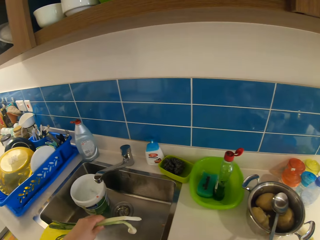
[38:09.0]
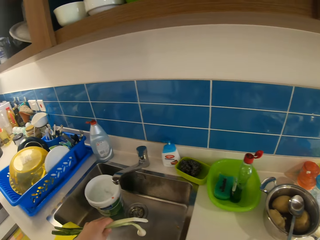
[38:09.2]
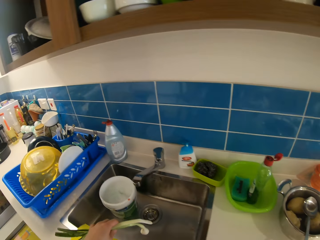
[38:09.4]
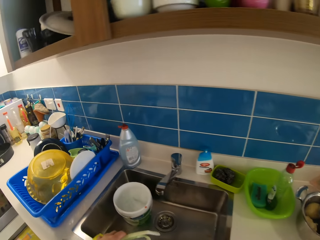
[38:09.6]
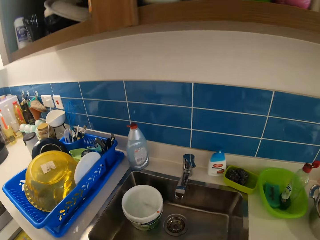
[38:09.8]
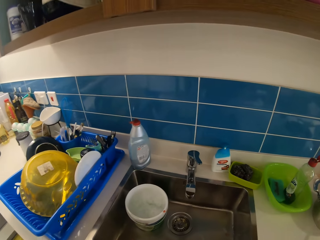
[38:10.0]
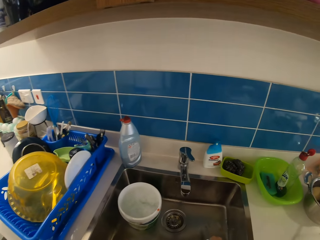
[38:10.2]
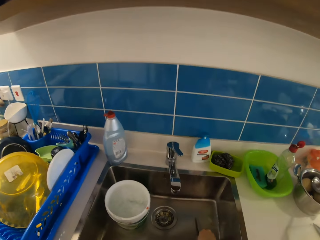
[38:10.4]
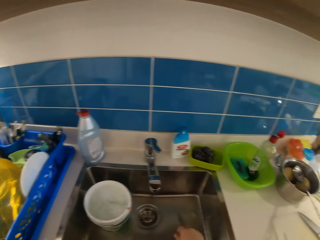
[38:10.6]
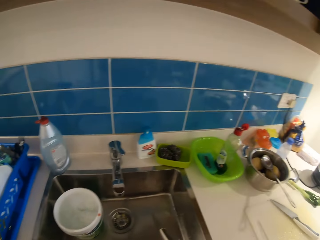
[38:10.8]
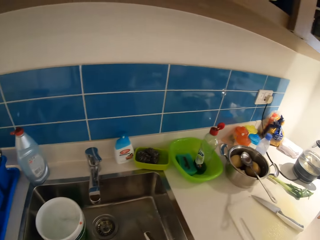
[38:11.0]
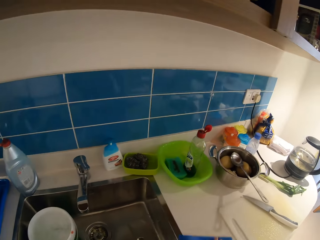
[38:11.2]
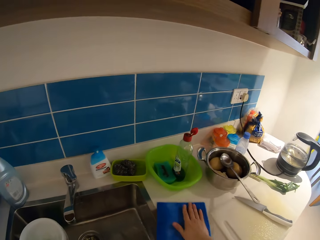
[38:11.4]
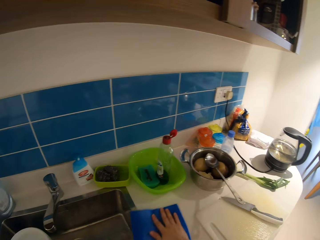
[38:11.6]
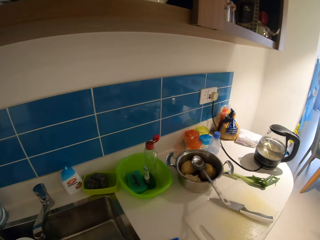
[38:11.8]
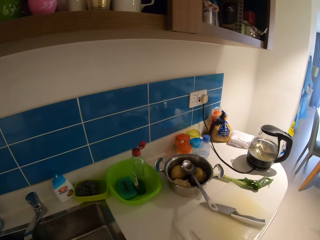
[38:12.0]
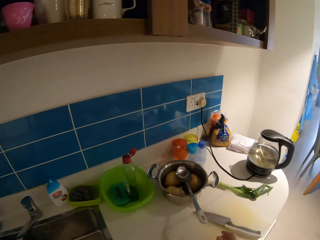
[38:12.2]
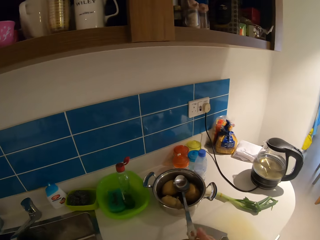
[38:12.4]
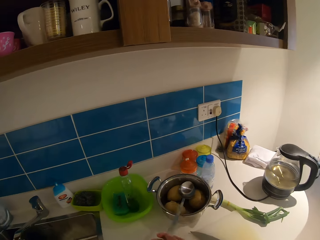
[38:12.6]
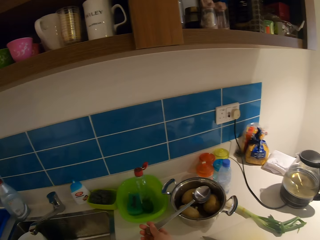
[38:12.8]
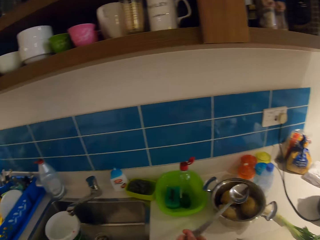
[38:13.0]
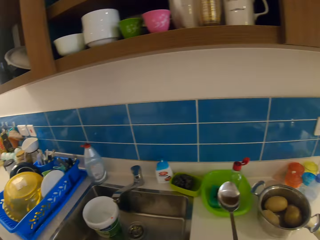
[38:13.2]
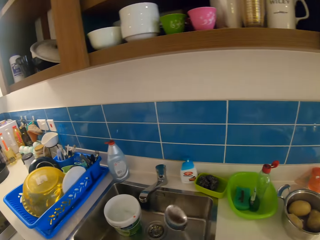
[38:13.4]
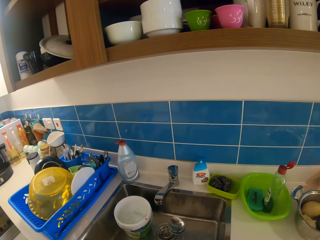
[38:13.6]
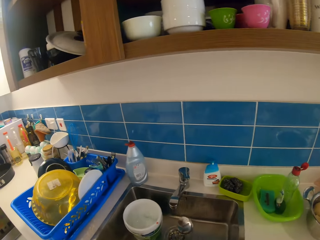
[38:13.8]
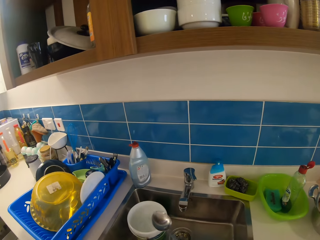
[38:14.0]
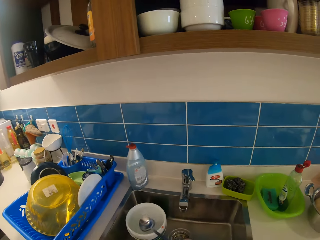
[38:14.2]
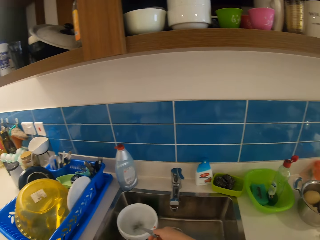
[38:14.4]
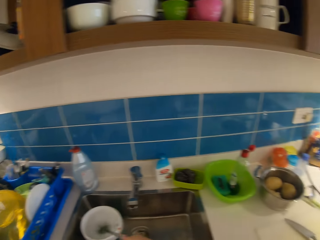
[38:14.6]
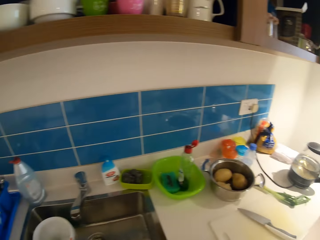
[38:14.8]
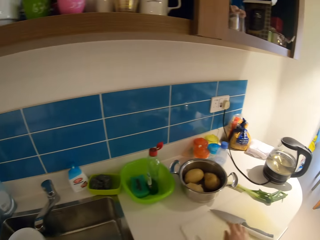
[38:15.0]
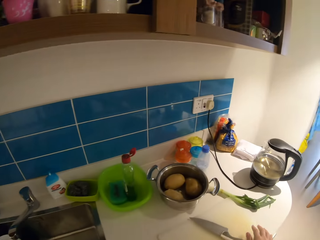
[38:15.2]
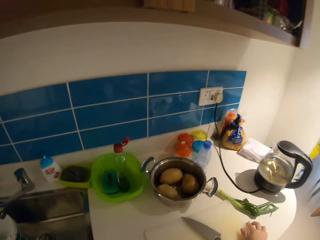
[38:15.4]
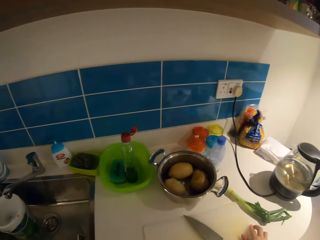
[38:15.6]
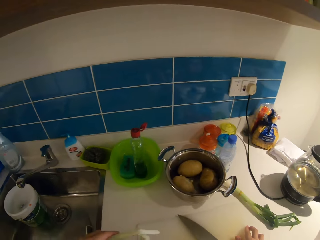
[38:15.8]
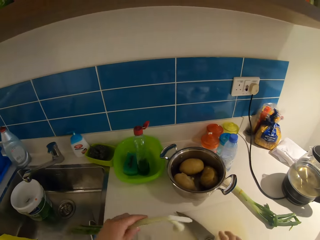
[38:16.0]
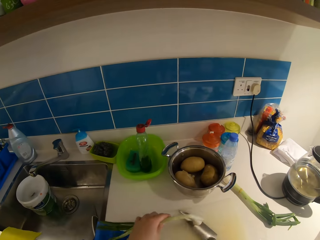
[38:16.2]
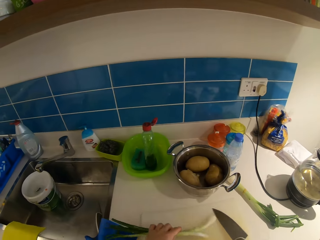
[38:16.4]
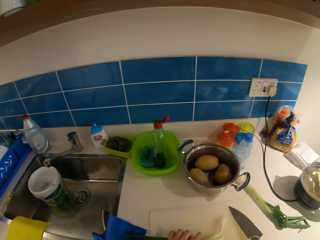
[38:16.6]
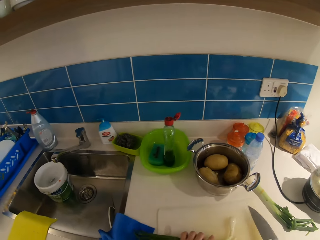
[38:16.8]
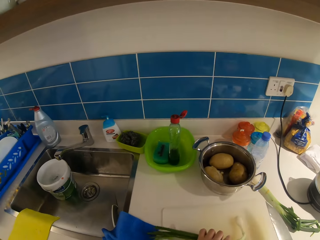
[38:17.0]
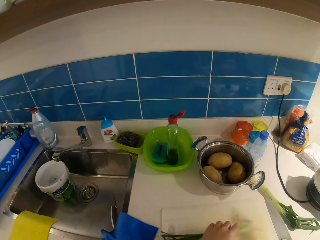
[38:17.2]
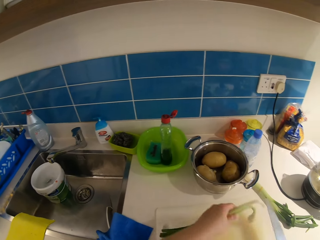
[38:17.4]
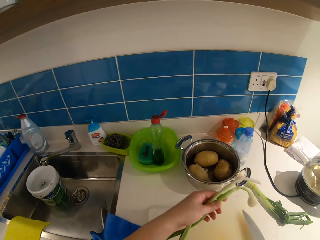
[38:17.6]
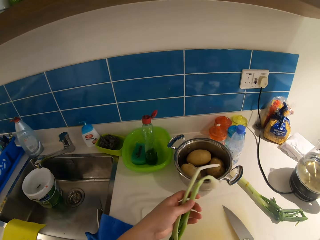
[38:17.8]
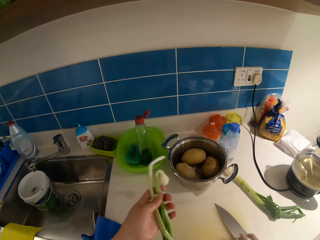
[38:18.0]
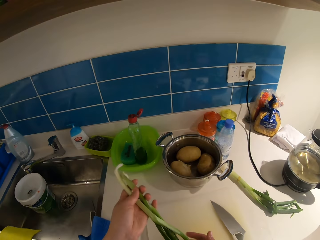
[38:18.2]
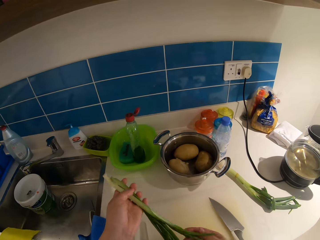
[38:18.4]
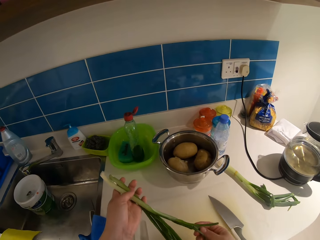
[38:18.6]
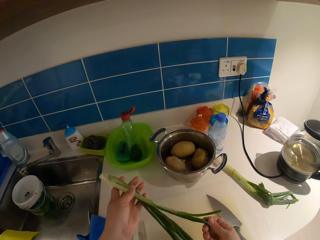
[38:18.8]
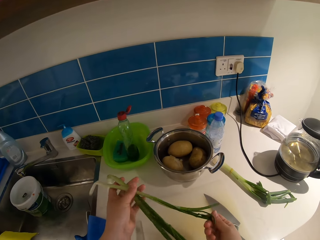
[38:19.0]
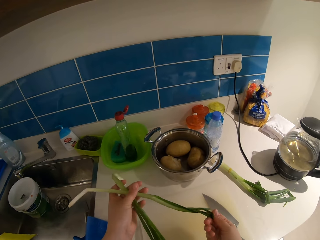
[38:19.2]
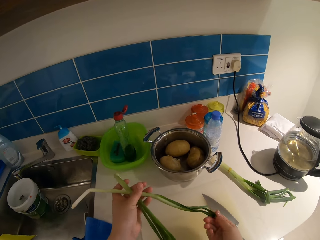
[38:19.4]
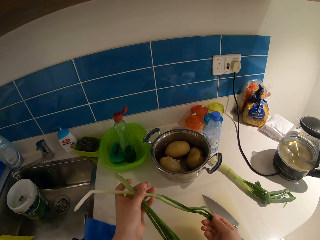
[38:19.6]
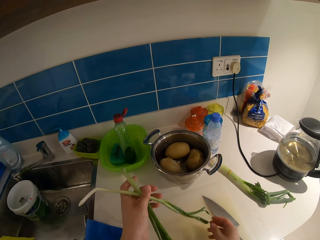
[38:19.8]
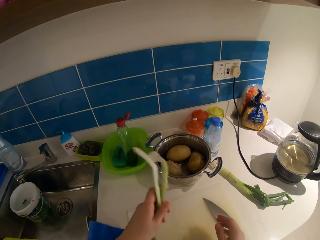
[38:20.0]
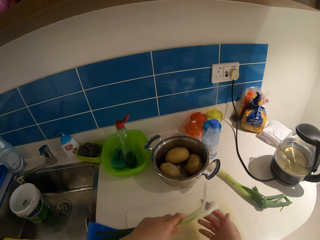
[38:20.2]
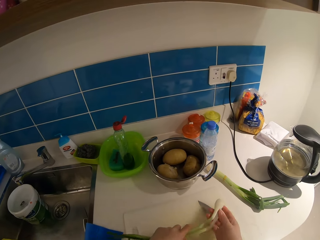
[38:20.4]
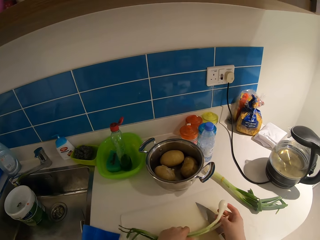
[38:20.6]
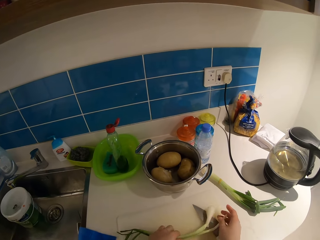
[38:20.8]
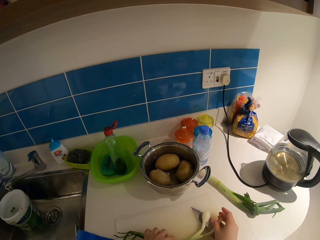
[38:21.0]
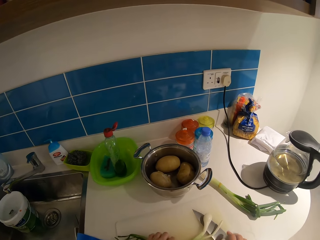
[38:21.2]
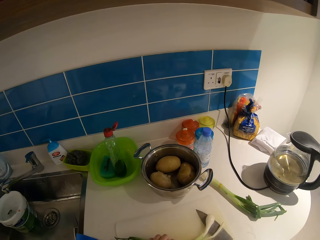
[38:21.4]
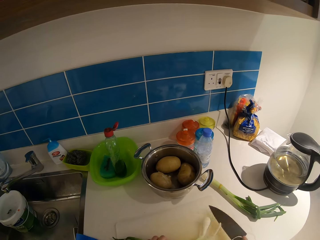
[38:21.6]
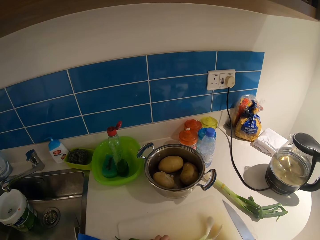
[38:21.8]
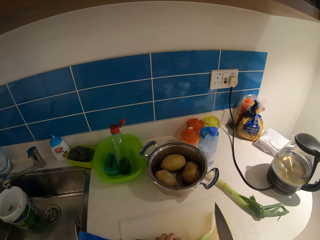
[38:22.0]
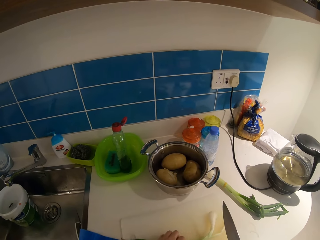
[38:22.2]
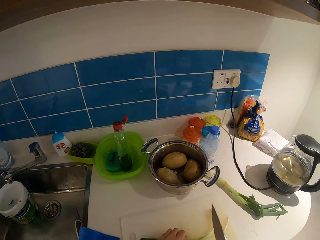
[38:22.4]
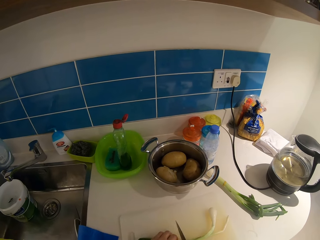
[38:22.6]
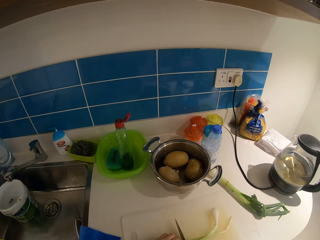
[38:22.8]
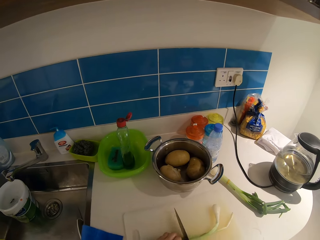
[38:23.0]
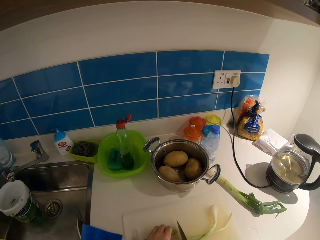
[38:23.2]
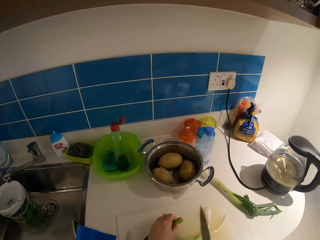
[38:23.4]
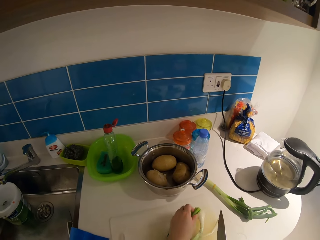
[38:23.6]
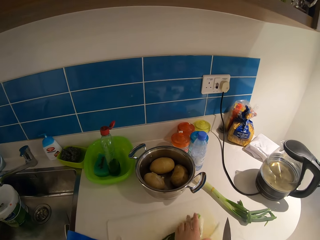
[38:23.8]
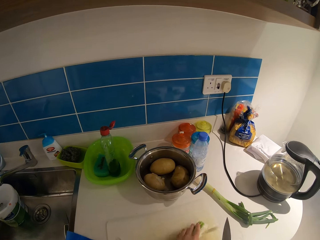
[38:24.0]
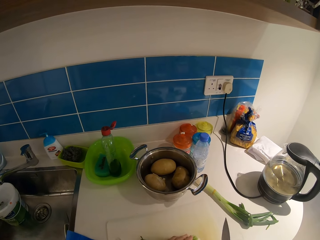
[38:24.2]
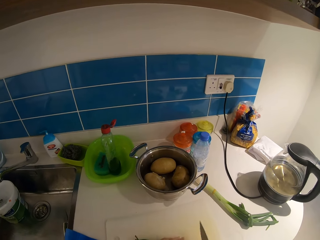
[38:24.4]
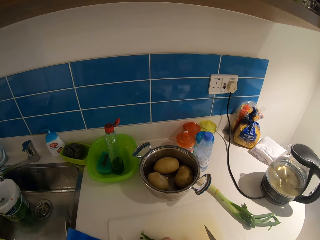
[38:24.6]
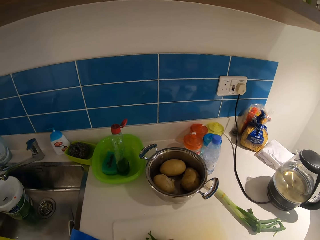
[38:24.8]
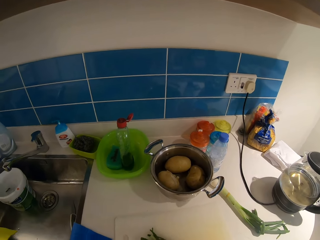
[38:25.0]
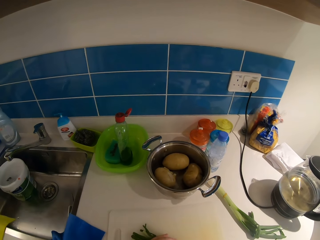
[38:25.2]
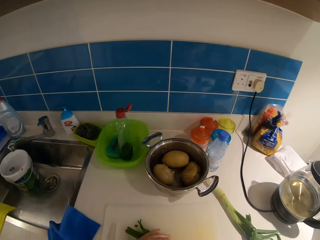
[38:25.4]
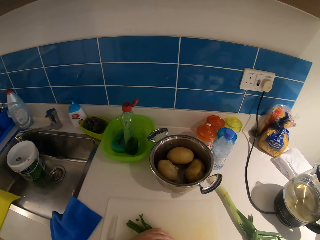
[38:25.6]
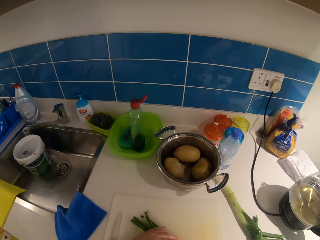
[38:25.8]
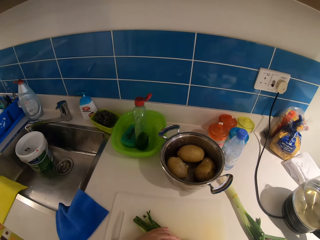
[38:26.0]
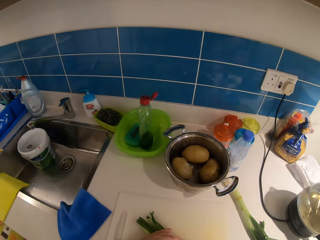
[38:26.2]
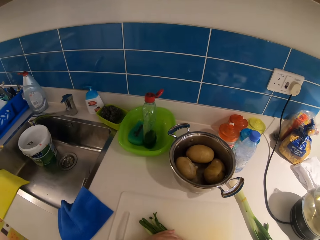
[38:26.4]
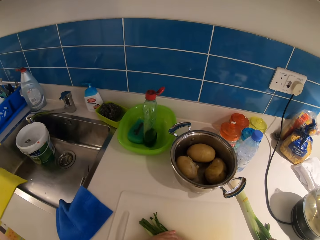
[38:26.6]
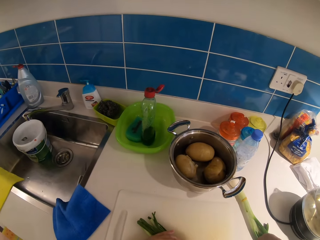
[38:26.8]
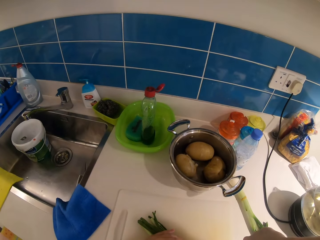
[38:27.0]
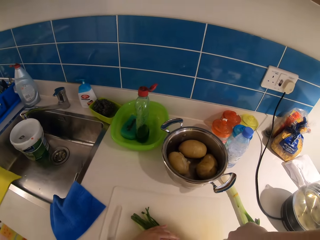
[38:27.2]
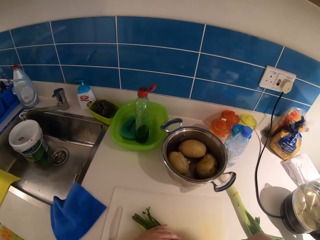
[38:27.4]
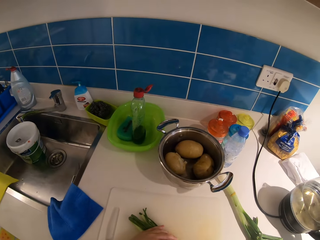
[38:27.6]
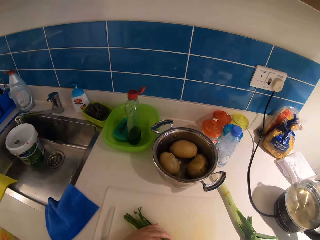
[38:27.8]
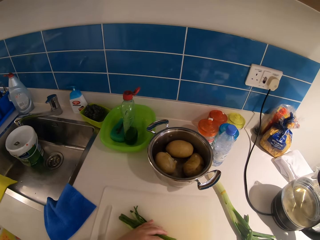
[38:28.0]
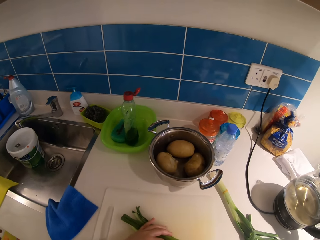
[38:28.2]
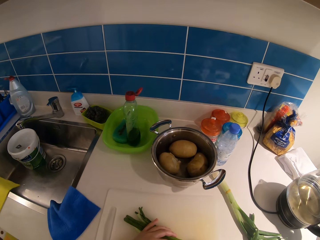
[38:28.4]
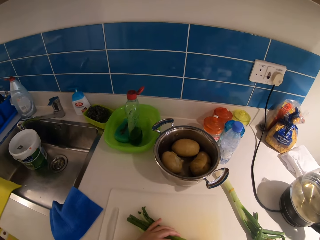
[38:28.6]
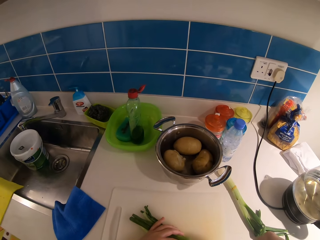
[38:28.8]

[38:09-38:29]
The camera wearer puts the cooking pot aside. She looks around. She cleans the counter with a napkin in her right hand. She takes a cooking spoon from a pot with her right hand. She makes a step. She drops the spoon in a container with her right hand. She makes a step. She moves a knife on the chopping board with her right hand. She picks up the knife. She lifts the onion and looks at the onion. She drops the spring onion on the chopping board with her left hand. She takes the knife from the chopping board with her right hand. She slices the spring onion on the chopping board with the knife in her right hand.

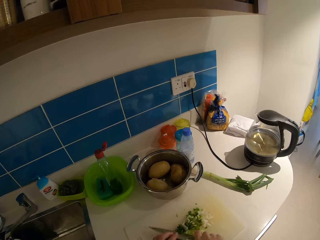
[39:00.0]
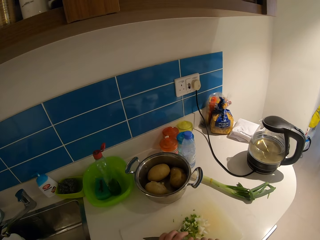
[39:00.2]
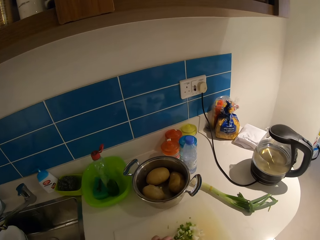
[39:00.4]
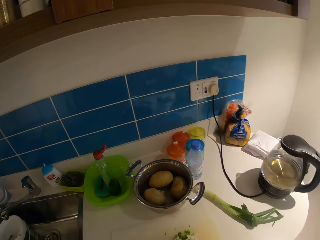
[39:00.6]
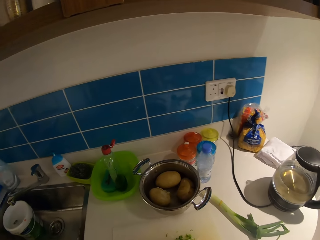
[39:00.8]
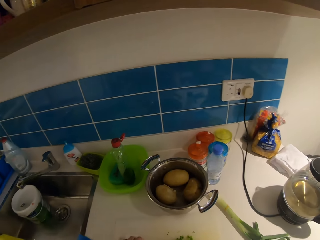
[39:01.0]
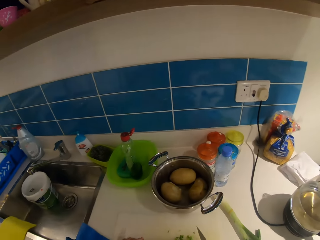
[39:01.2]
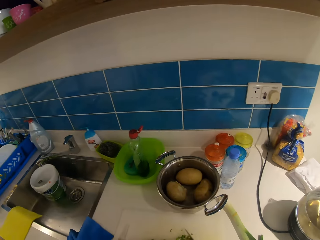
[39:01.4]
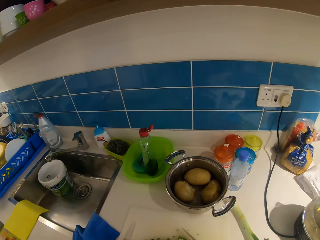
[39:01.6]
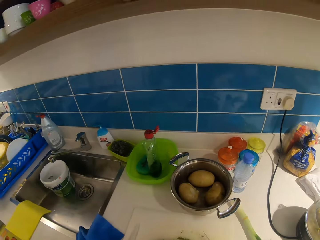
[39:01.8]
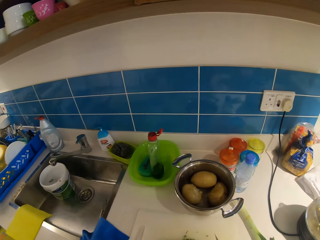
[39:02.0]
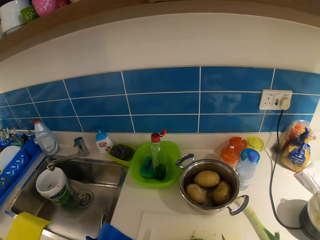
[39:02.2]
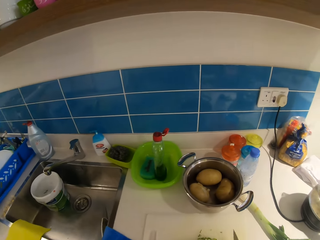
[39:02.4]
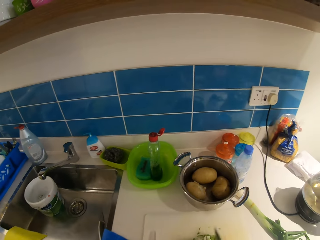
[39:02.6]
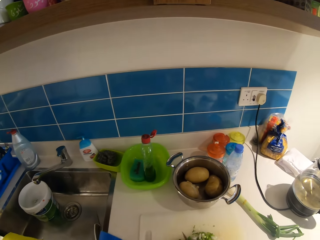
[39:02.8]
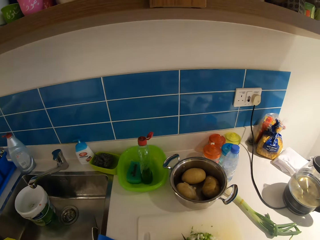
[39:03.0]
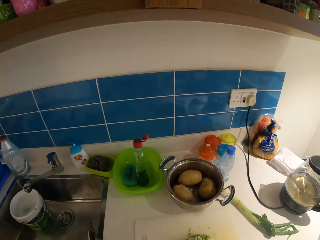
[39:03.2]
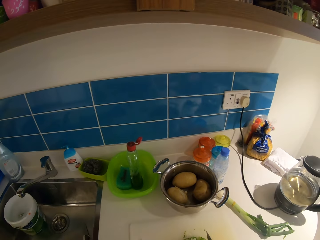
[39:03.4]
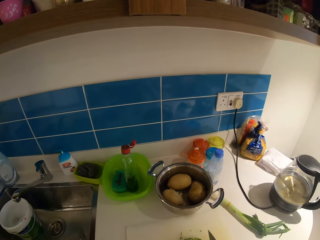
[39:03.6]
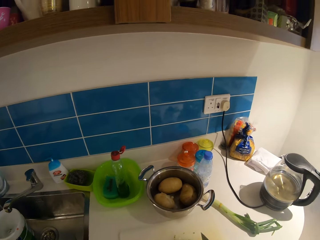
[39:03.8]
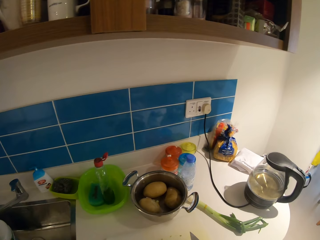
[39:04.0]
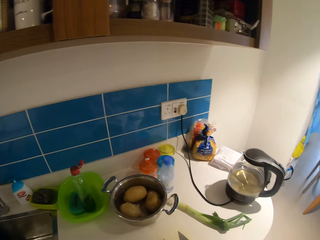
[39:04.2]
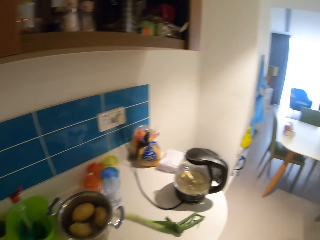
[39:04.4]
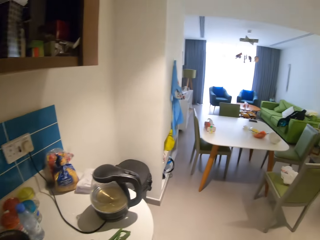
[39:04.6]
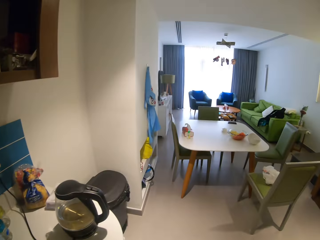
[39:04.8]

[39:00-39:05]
The camera wearer removes the onion from the knife. She chops the onion. She takes the chopping board from the counter with her left hand.
